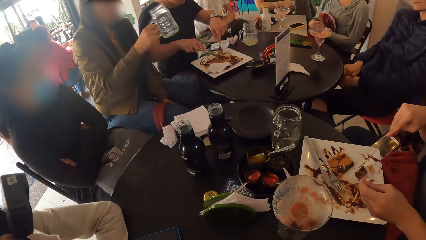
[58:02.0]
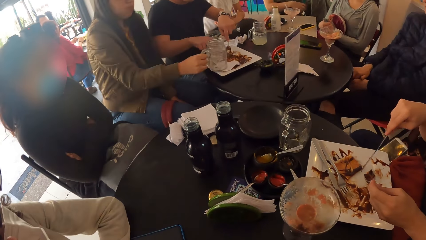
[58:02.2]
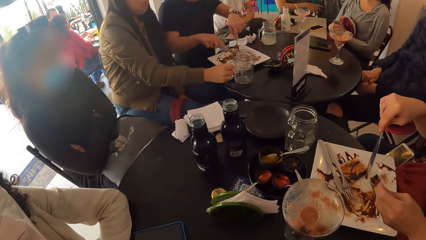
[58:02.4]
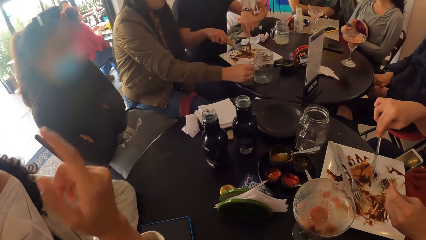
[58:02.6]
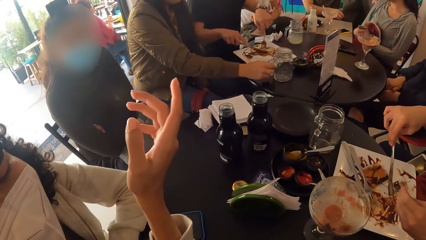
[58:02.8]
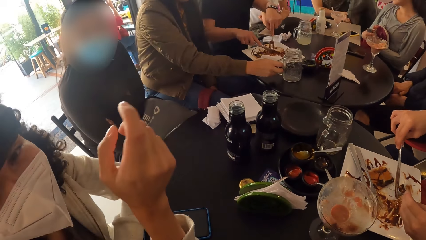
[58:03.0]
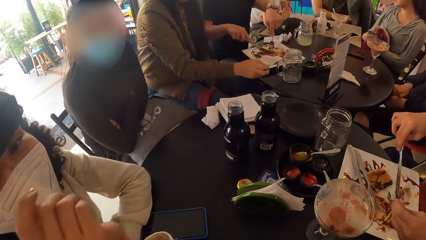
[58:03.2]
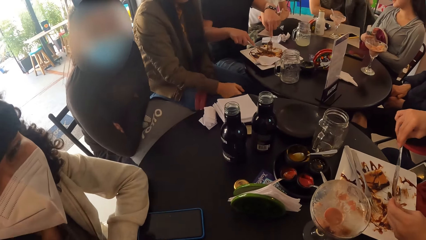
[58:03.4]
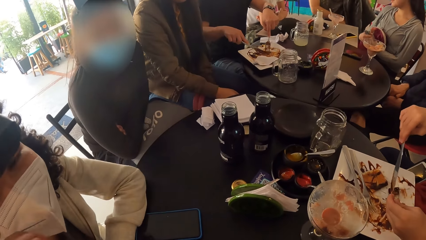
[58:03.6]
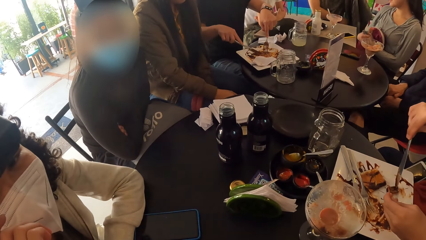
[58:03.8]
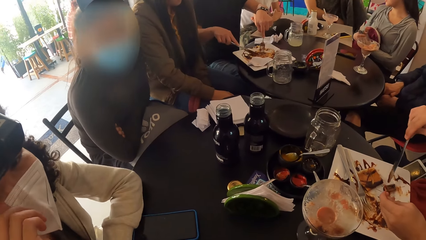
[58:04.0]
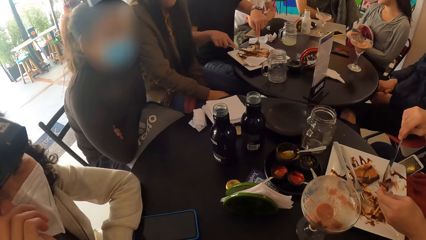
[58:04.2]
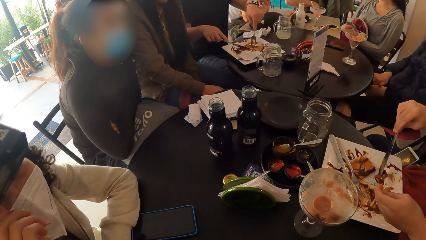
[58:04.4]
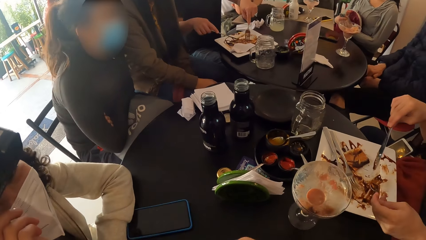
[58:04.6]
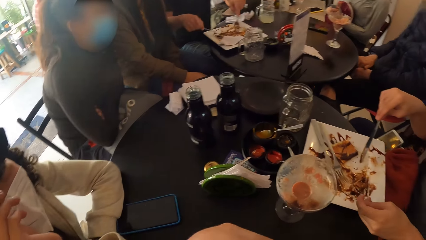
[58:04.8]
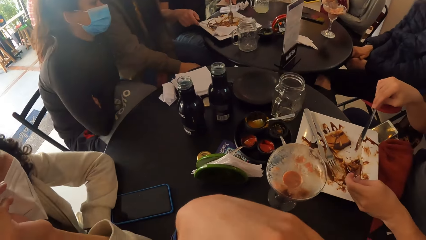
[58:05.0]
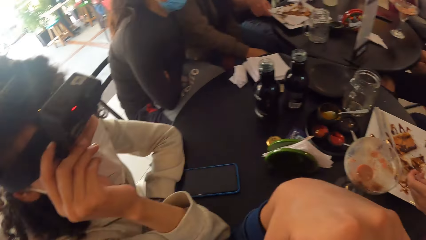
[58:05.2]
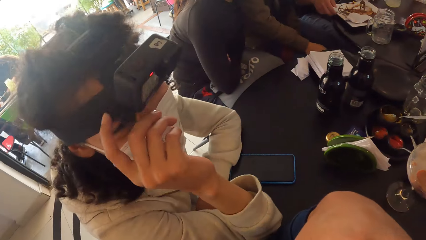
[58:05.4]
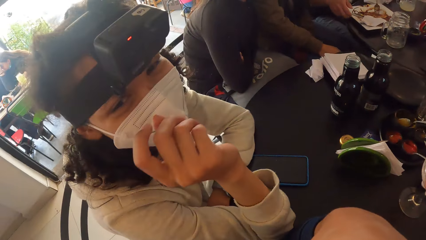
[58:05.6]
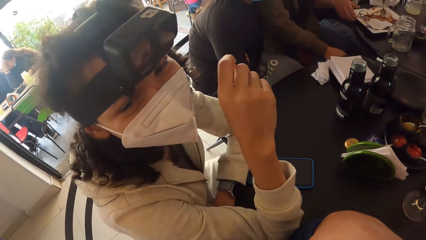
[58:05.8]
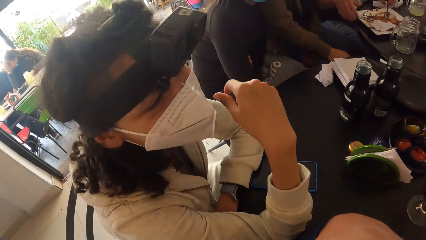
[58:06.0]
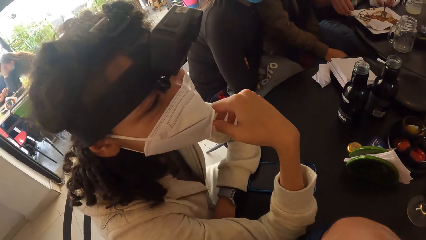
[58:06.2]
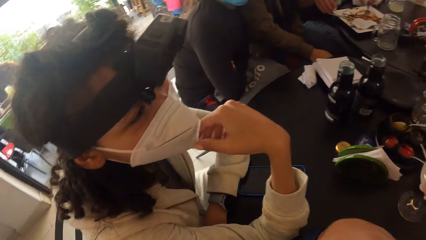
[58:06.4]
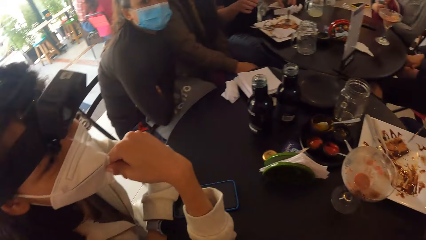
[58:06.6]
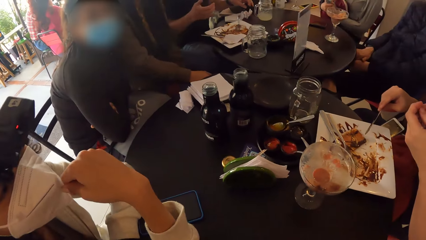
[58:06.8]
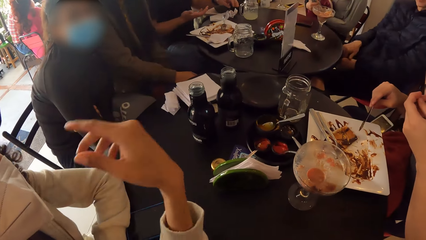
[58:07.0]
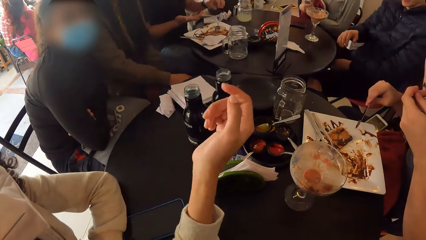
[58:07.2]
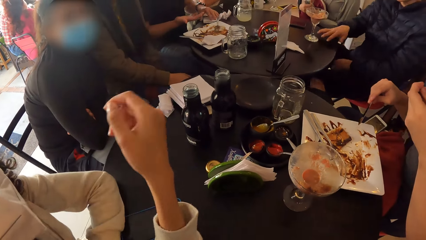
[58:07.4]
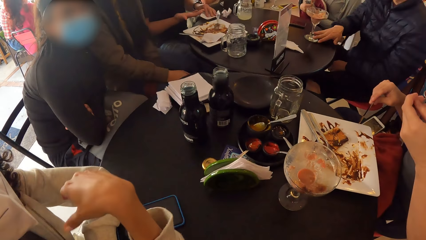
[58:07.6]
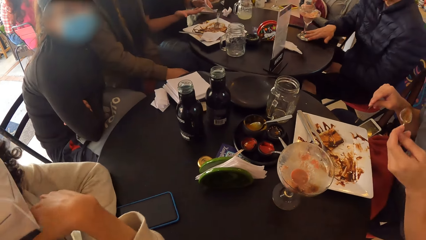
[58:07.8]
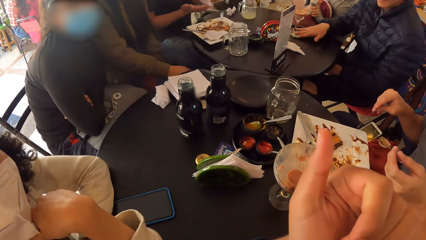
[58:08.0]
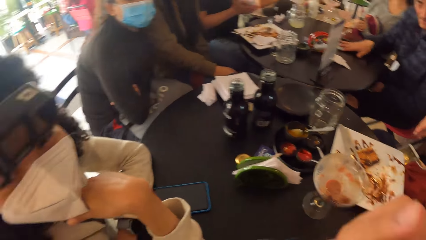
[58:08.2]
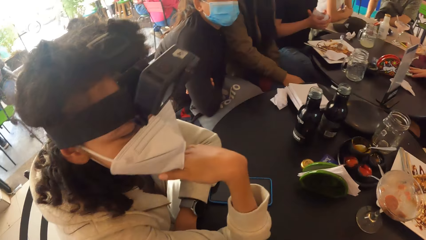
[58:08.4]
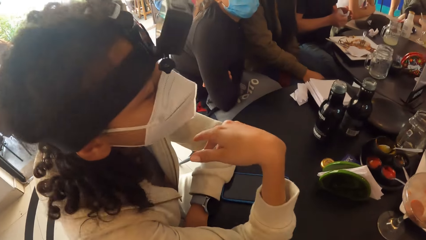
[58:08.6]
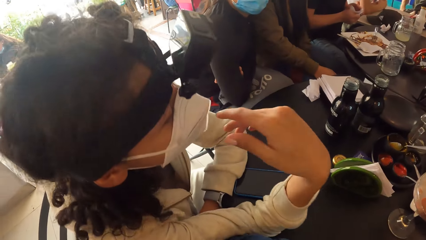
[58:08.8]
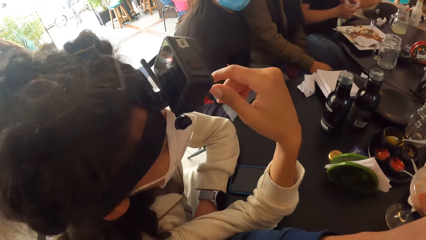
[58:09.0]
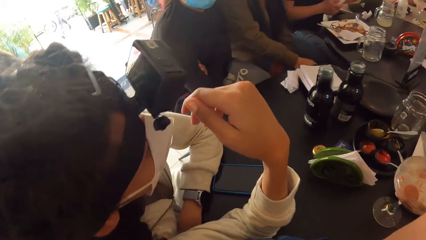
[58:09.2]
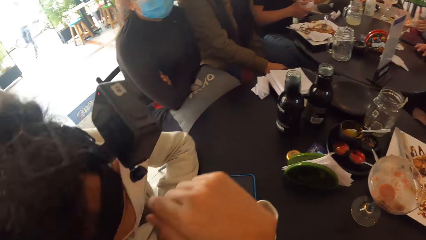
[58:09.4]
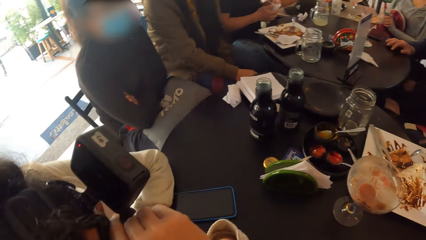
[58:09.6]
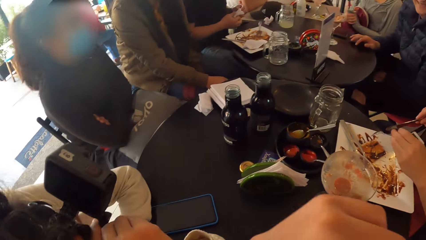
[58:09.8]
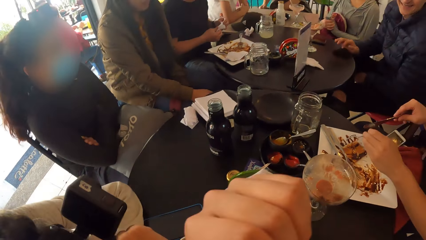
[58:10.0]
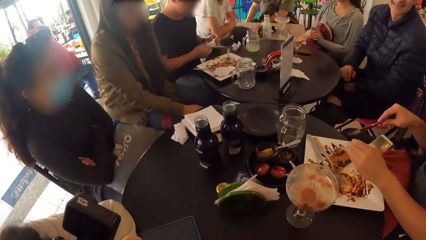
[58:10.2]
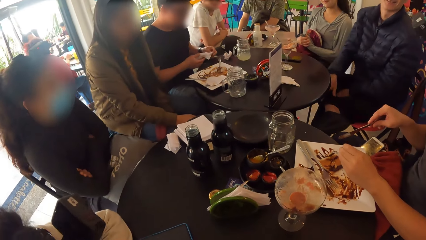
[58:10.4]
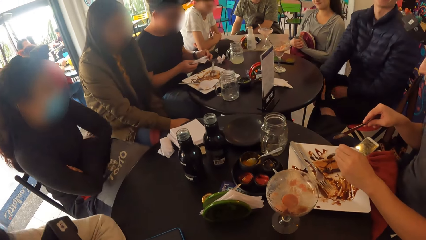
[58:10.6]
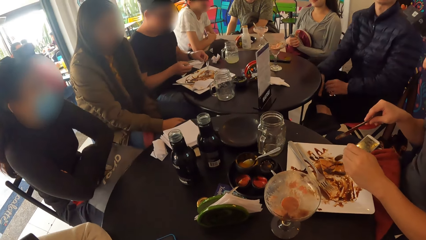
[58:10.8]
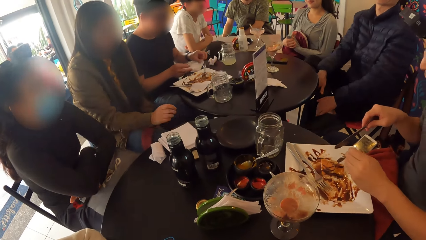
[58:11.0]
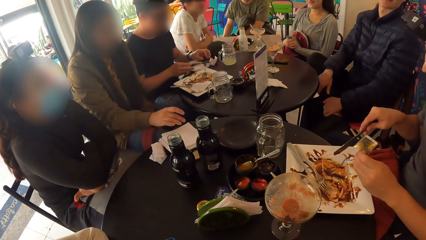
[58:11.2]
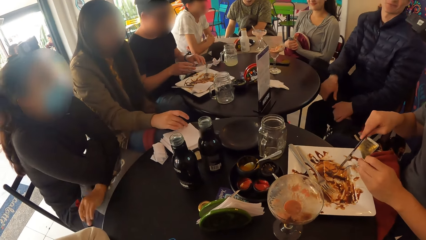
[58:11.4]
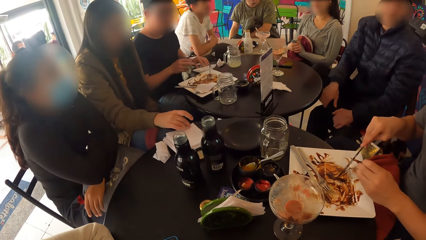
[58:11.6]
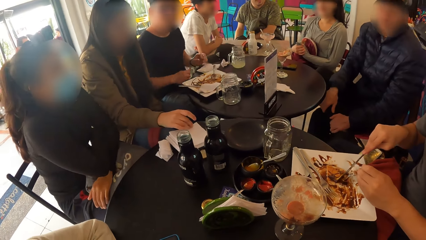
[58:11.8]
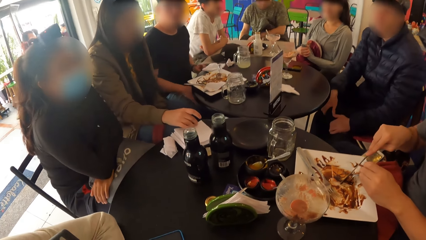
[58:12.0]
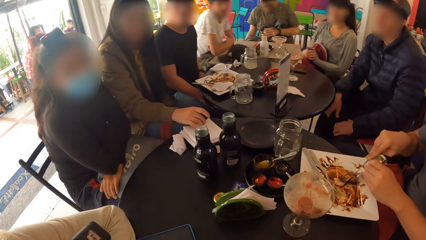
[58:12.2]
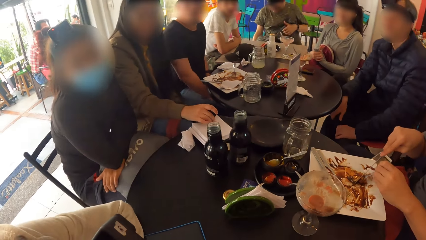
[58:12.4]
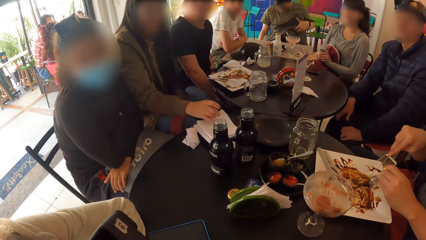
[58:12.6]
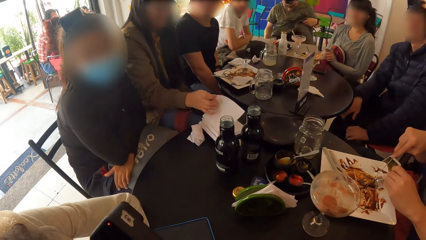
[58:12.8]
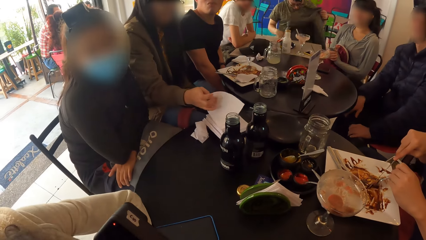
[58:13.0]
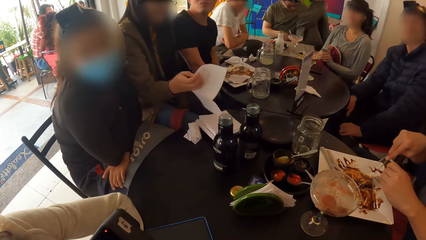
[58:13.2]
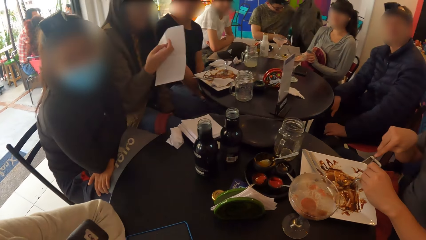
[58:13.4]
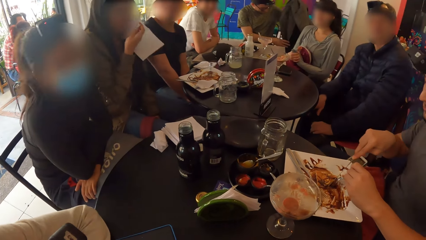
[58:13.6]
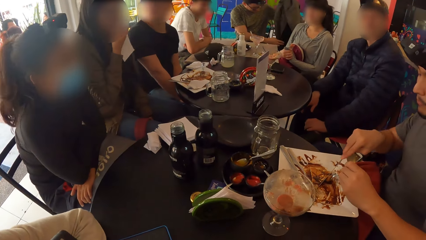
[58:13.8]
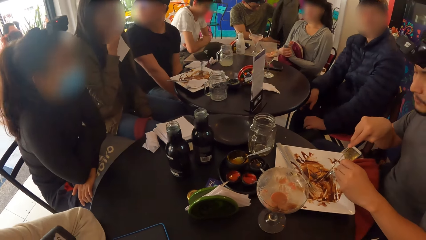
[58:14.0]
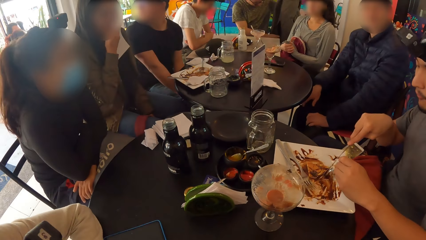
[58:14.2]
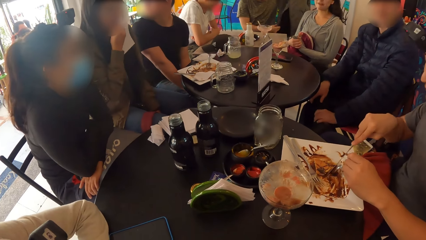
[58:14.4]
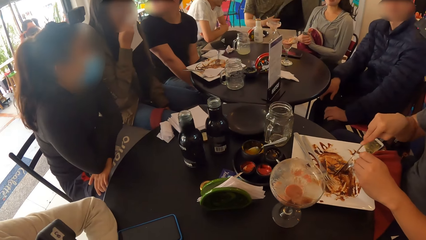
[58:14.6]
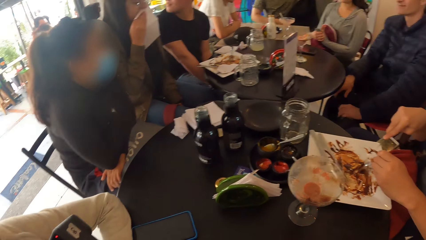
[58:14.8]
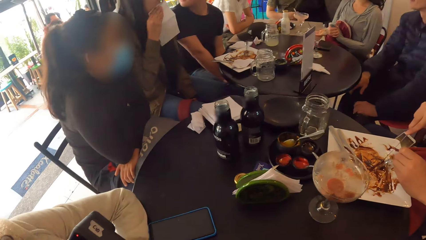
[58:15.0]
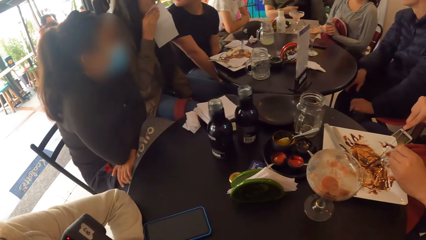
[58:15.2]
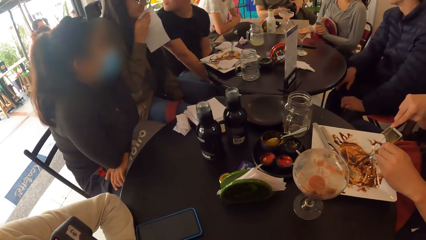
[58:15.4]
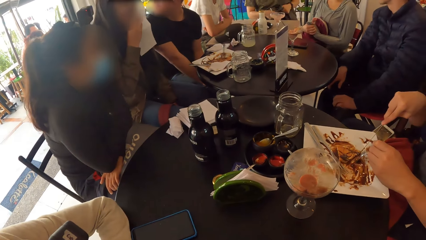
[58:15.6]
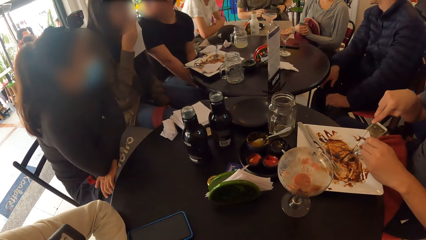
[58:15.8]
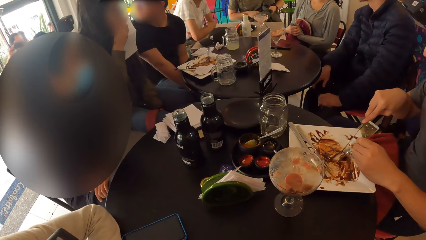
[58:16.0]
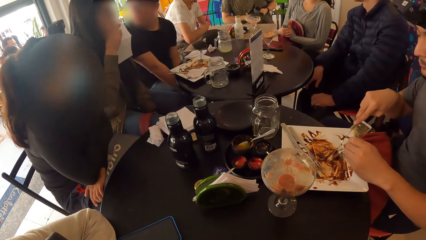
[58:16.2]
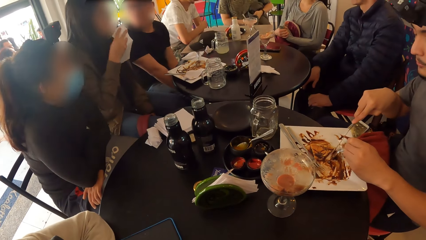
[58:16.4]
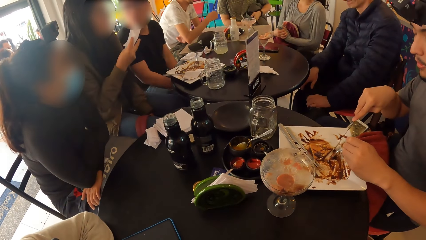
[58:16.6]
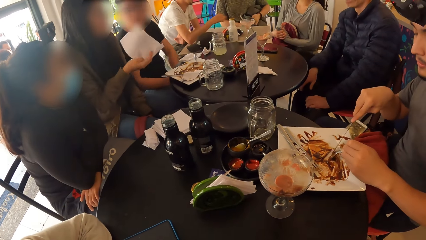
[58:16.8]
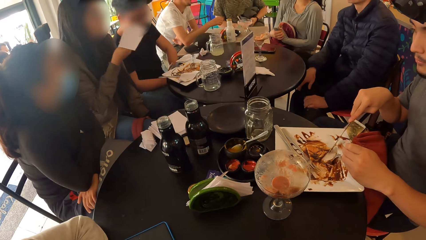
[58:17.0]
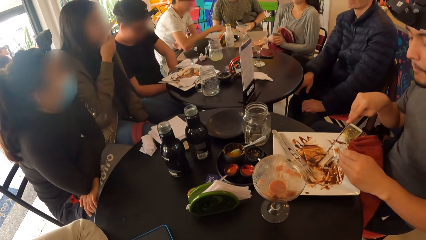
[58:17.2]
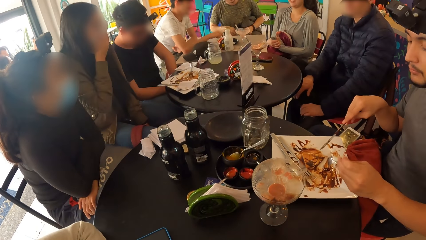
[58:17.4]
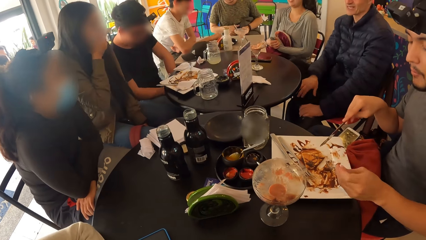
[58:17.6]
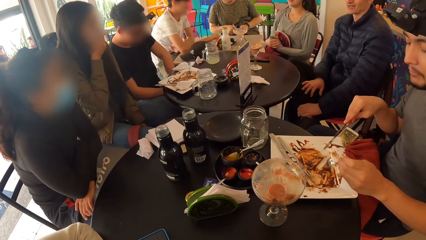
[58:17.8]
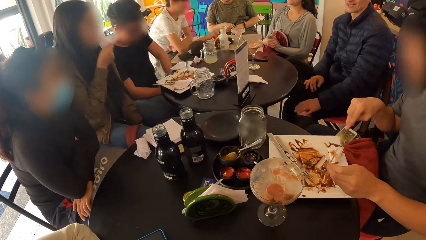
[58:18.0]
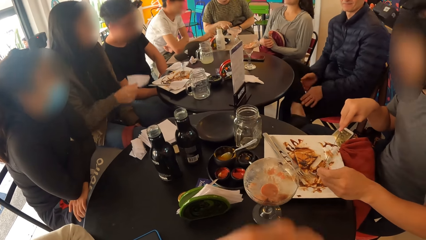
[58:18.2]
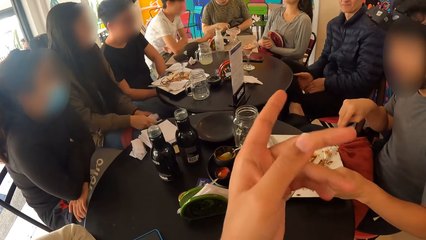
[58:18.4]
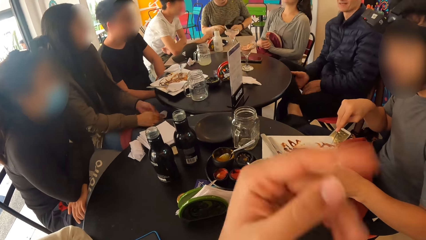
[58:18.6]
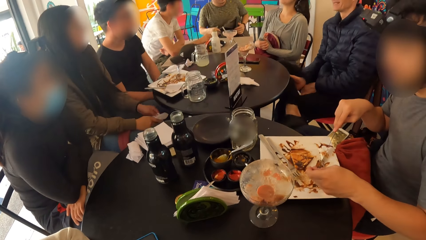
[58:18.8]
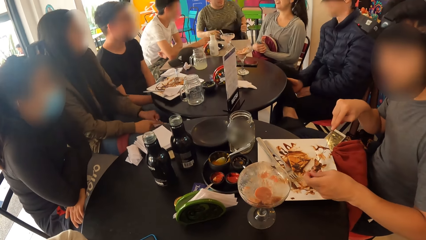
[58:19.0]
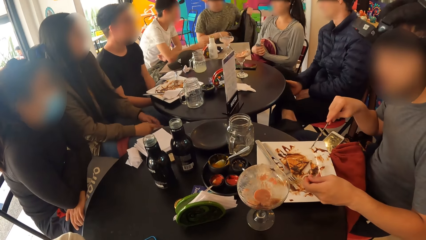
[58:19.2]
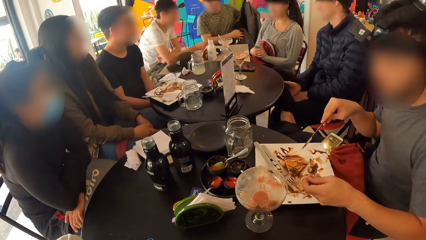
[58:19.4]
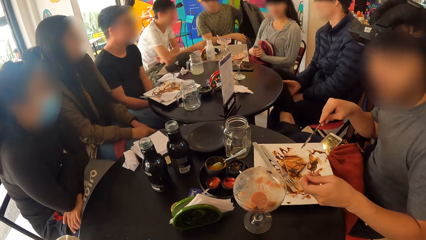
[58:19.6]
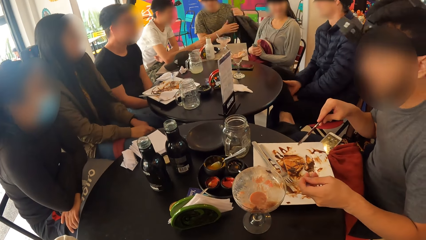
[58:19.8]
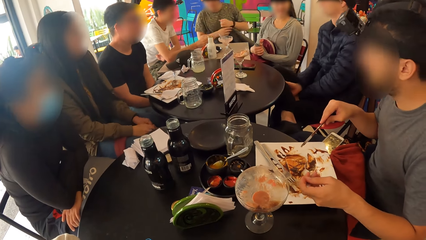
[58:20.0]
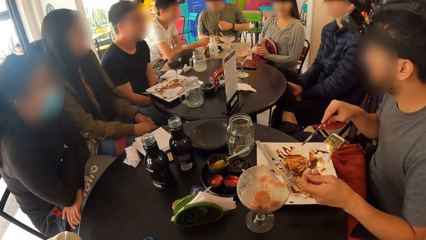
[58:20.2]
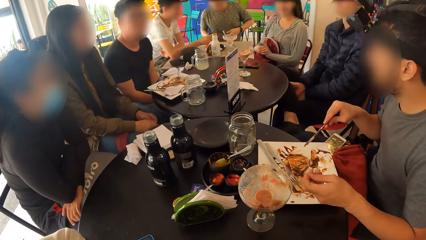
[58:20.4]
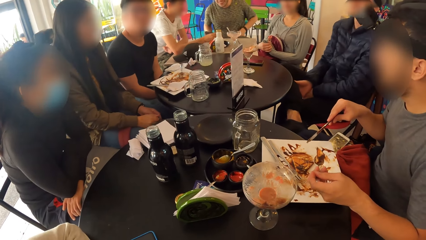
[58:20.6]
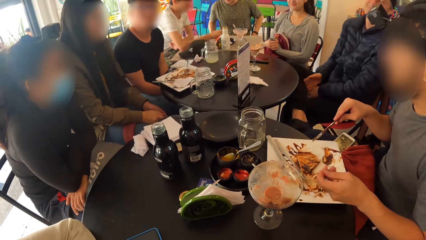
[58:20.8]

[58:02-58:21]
A person puts the water jar on the table. A woman interacts with the camera wearer. Another person cuts the food with a knife and fork. The first person takes the serviette on the table. The other person cuts the food with the knife and fork. The first person wipes her mouth with the serviette.
